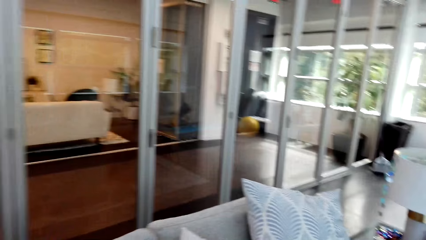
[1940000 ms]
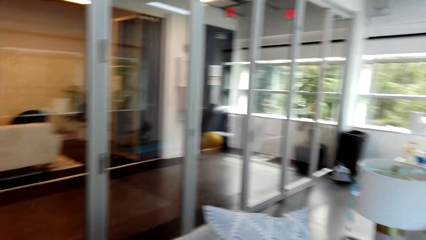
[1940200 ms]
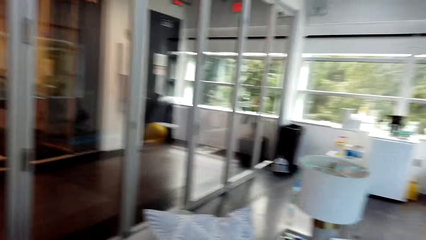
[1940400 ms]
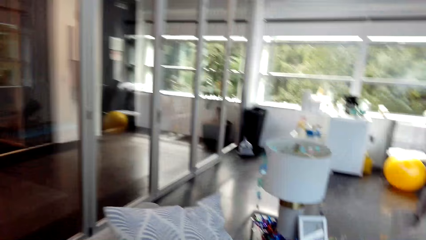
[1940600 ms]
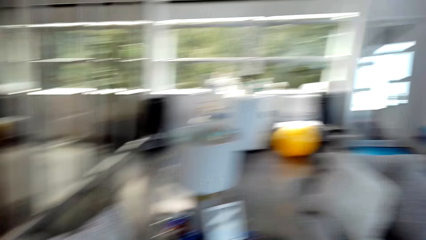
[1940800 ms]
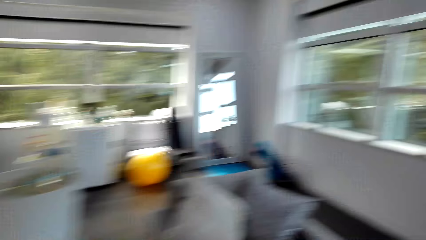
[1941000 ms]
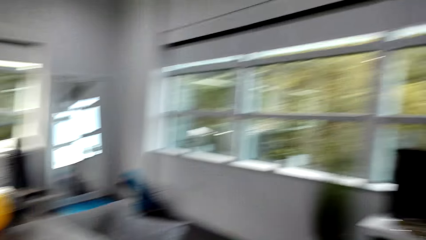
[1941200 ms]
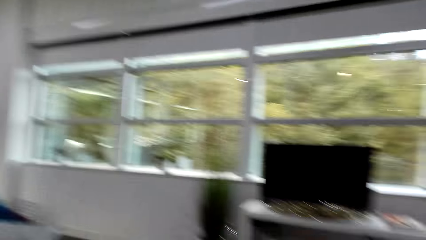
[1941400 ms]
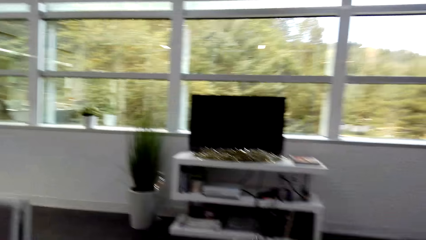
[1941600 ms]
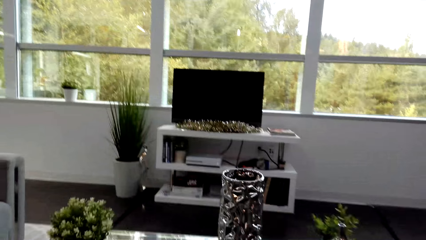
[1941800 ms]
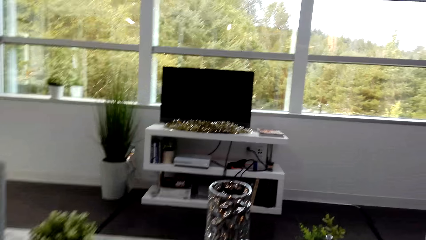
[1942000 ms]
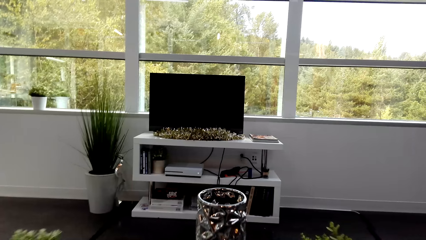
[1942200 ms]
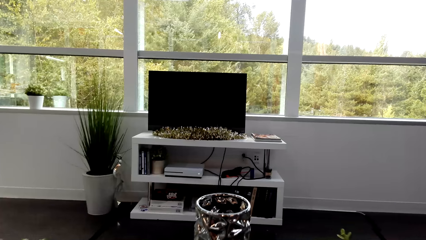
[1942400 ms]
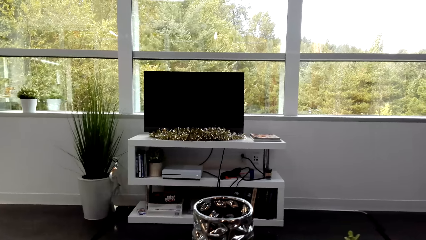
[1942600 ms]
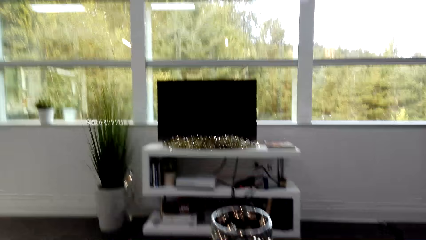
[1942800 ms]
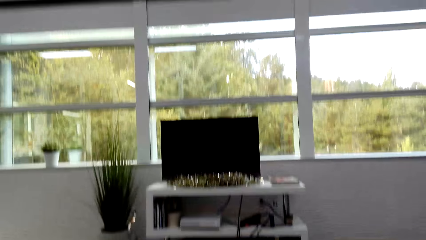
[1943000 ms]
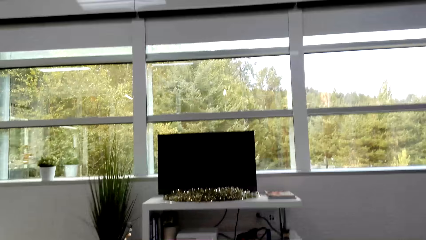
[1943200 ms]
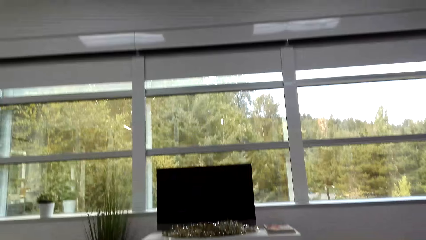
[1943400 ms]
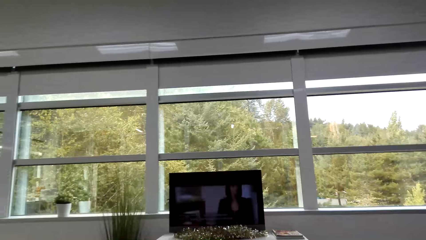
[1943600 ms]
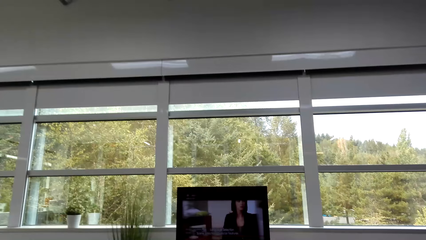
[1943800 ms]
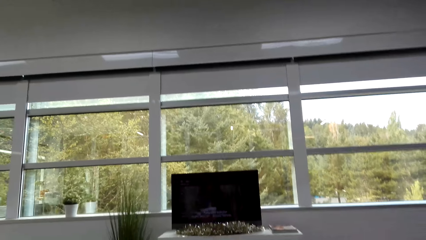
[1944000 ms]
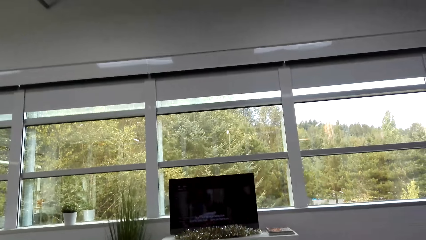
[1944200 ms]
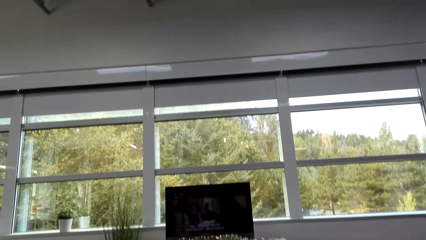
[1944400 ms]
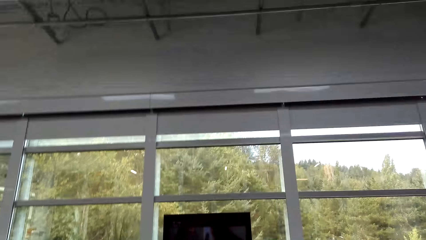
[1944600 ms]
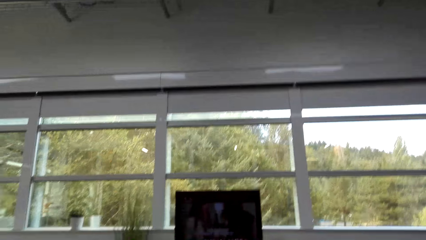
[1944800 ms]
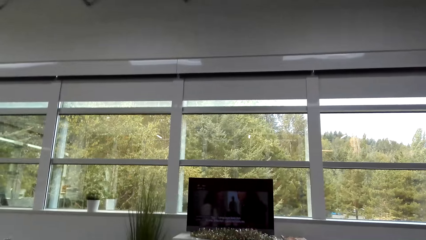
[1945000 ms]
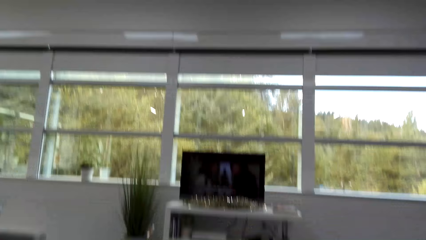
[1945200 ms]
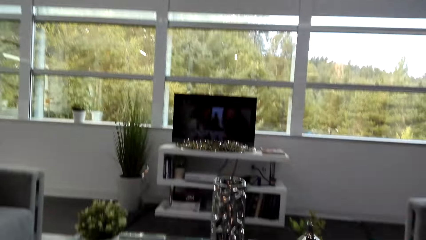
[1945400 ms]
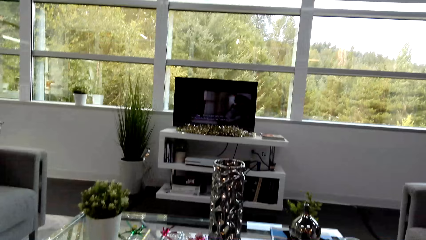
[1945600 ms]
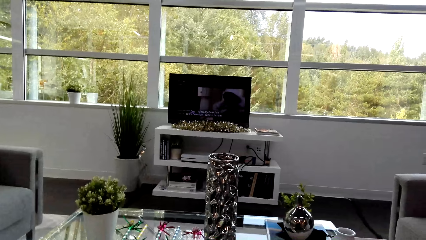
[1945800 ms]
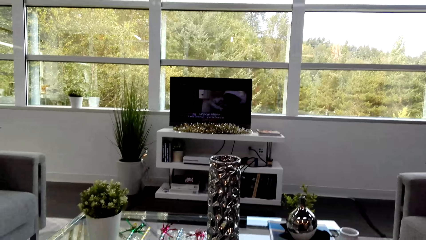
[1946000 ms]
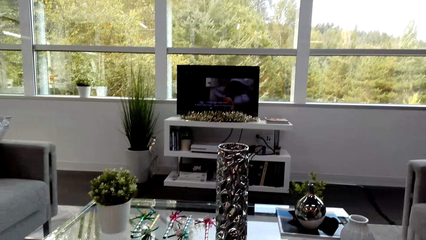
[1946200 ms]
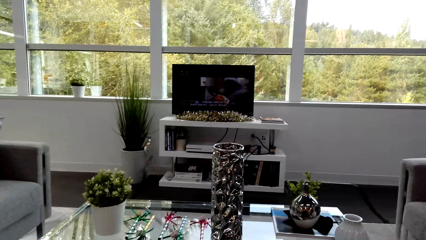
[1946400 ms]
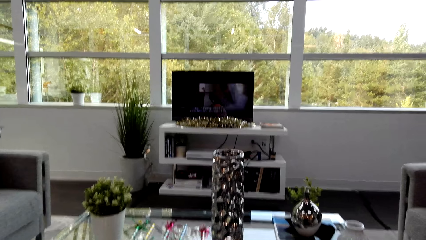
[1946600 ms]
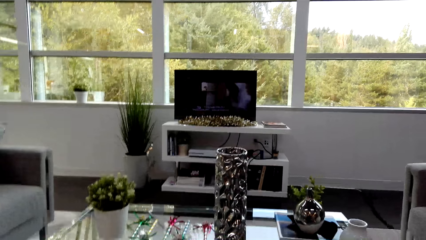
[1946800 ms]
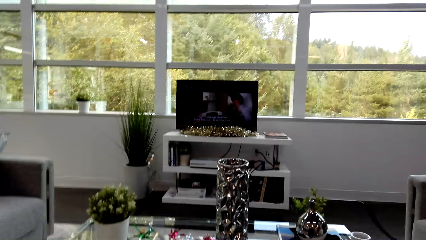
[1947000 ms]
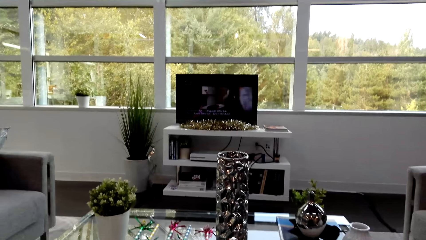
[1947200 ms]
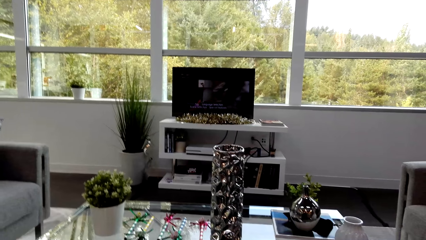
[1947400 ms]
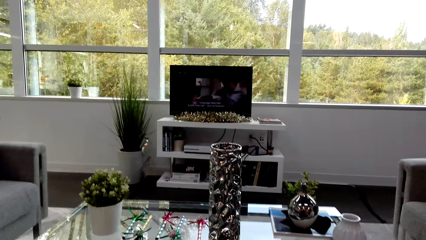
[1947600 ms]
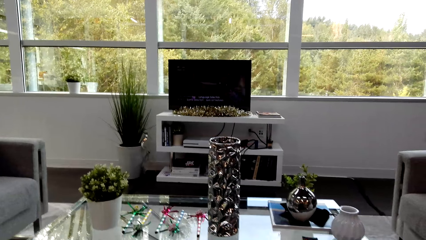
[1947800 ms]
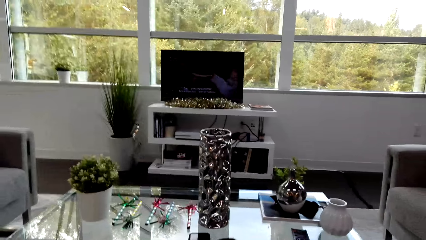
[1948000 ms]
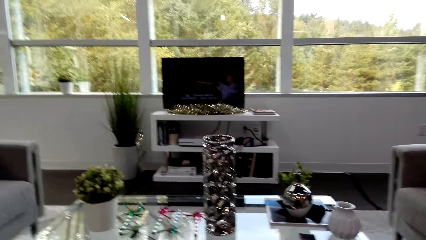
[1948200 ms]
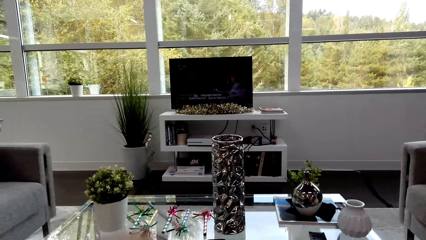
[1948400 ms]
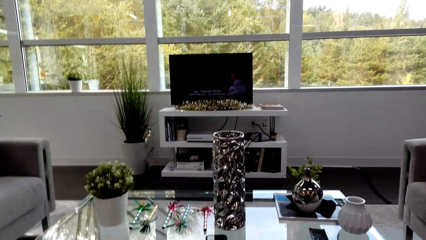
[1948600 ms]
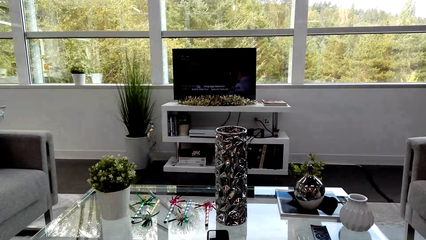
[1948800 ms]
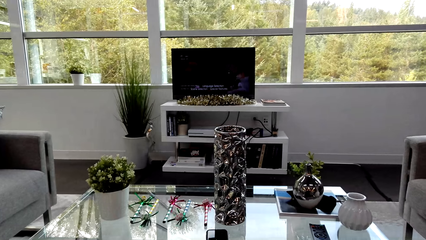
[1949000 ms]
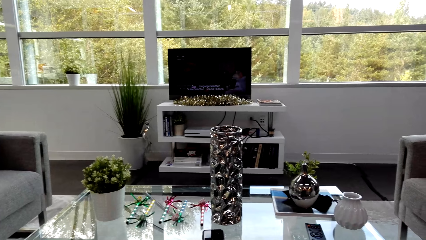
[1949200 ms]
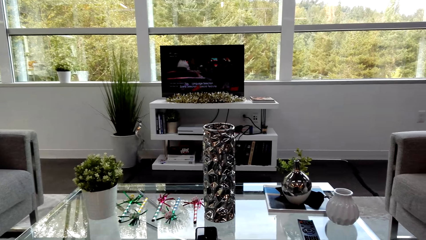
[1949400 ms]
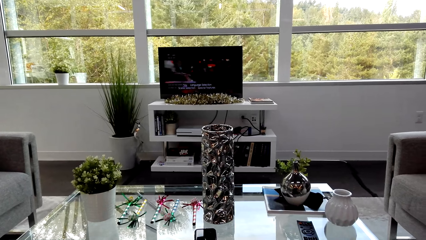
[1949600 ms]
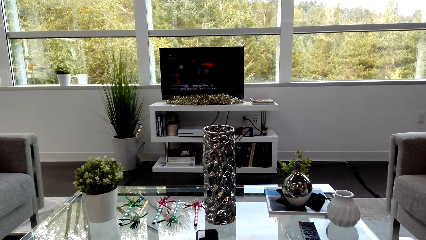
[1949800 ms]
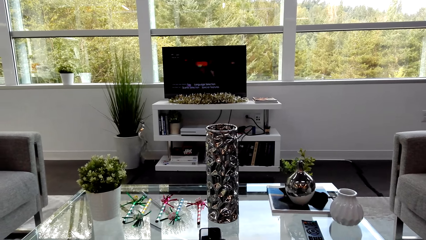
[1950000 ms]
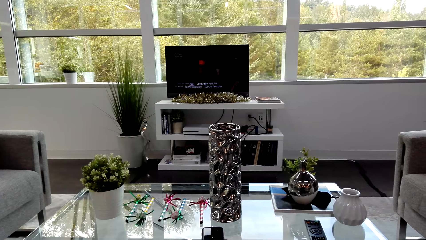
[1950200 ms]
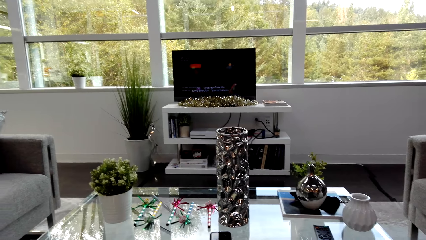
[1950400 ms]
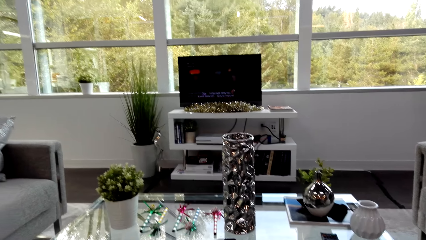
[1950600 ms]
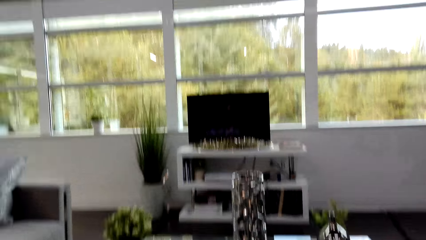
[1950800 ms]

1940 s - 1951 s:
The camera wearer sits down on the sofa. They turn on the TV. A man converses with the camera wearer. The man converses with the camera wearer again. The camera wearer gazes at the TV. They operate a computer. They gaze at the TV.

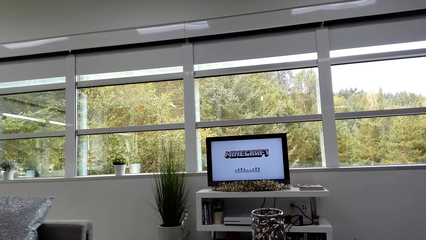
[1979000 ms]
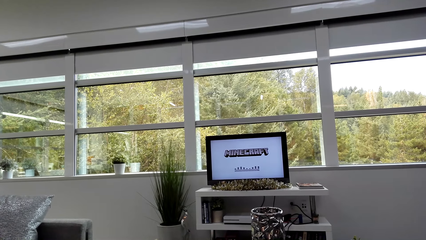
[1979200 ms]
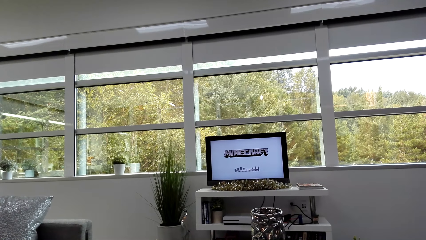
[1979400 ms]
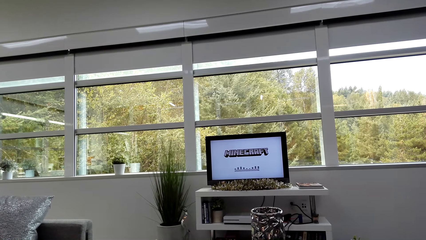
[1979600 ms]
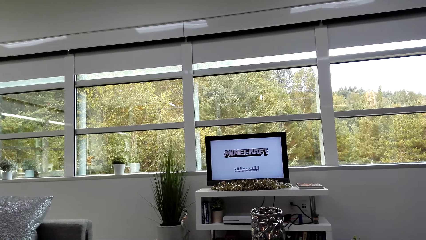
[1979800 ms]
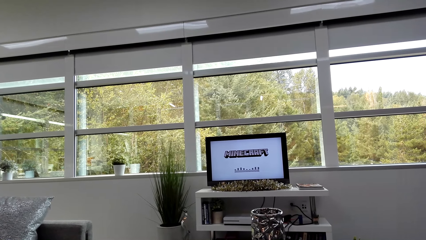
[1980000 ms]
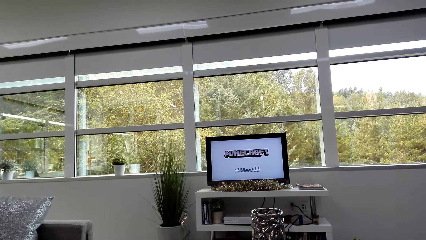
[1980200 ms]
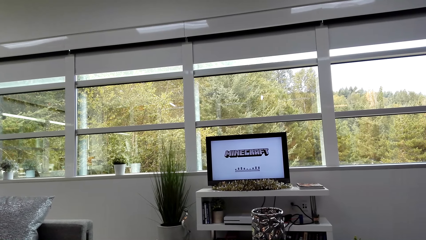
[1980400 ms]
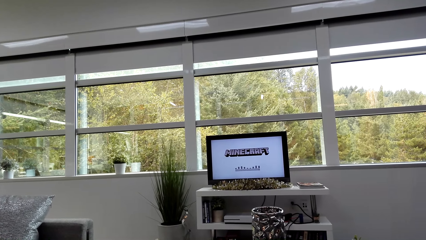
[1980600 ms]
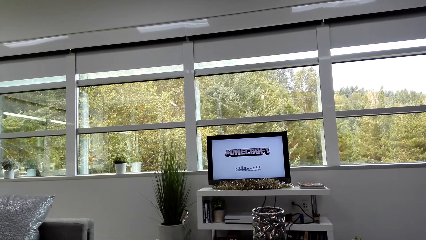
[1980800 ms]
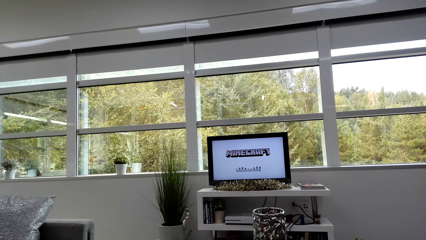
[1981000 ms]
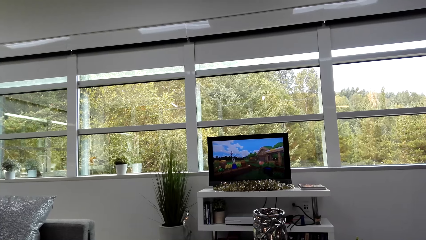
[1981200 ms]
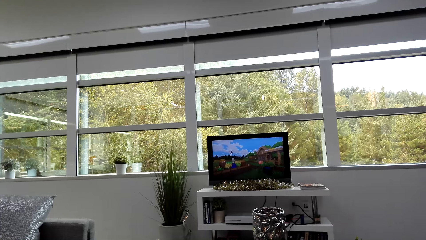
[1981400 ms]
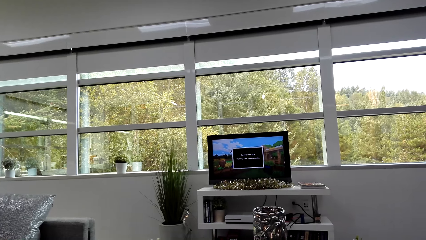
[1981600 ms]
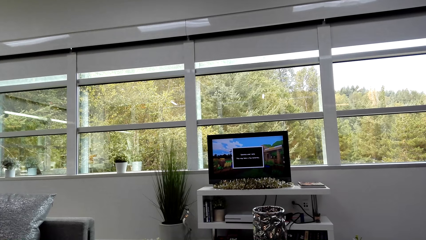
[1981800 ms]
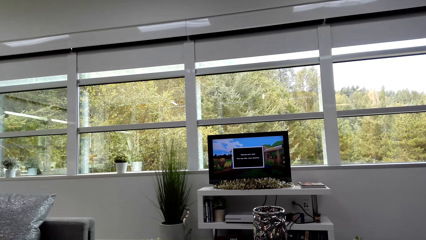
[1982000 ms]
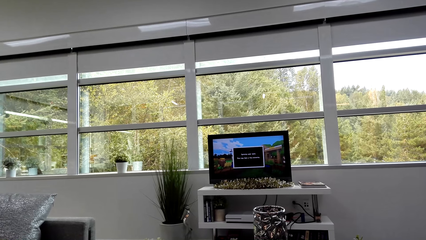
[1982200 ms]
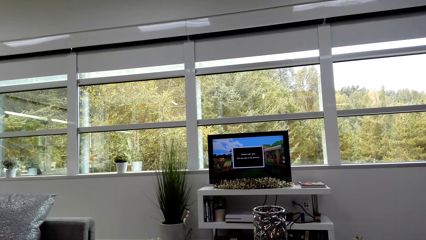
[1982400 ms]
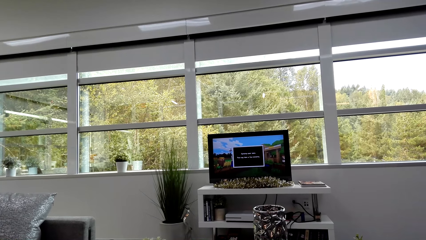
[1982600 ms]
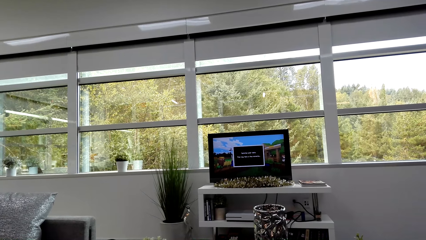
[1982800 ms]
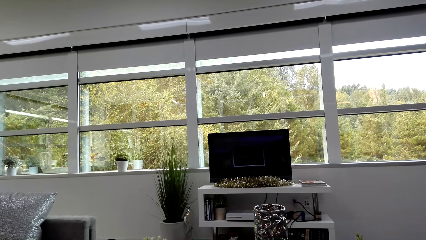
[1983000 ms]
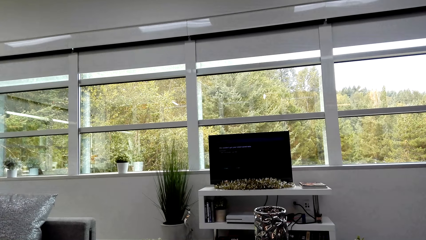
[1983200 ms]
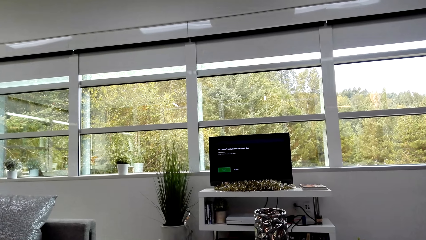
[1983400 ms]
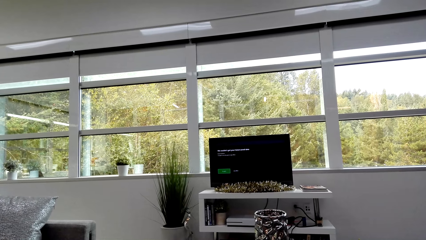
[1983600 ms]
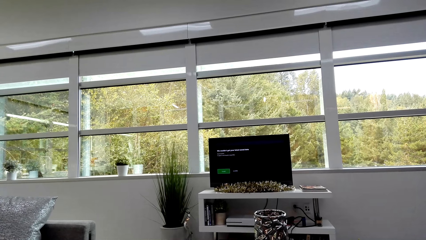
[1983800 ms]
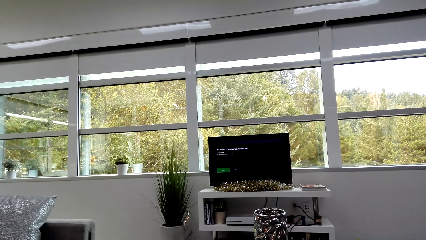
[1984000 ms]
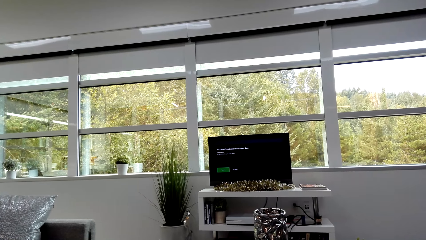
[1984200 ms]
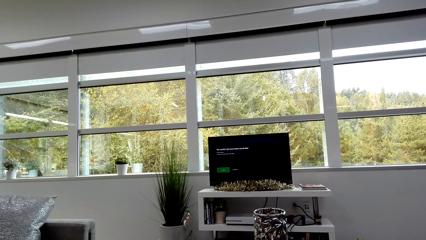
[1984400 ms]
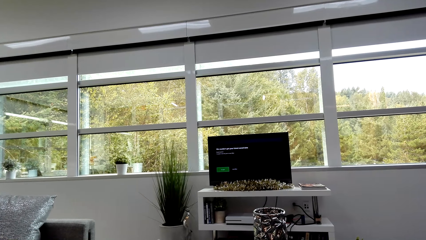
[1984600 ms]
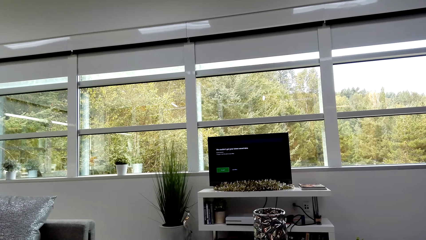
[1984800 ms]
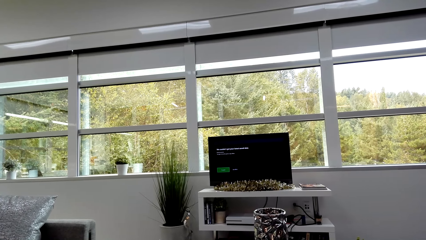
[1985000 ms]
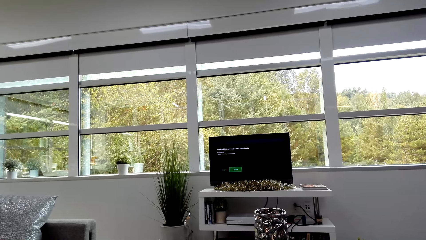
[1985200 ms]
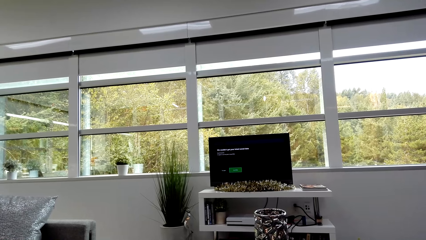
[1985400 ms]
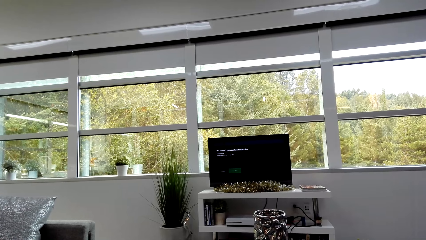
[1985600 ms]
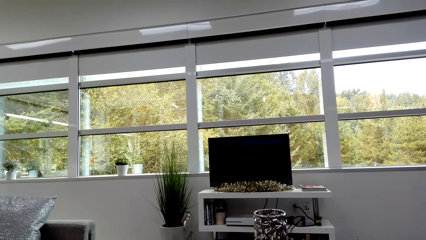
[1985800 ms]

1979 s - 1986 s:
The camera wearer maneuvers through the video game manual.
